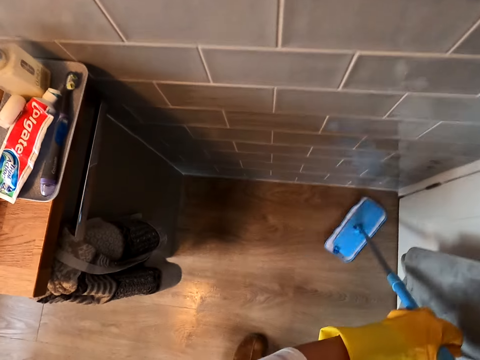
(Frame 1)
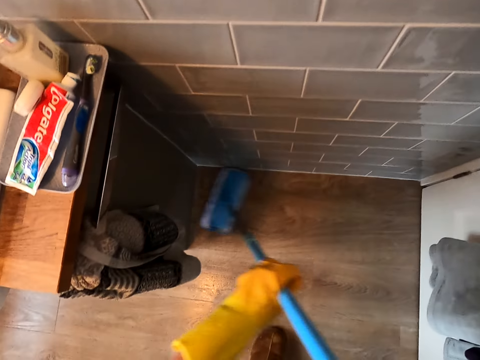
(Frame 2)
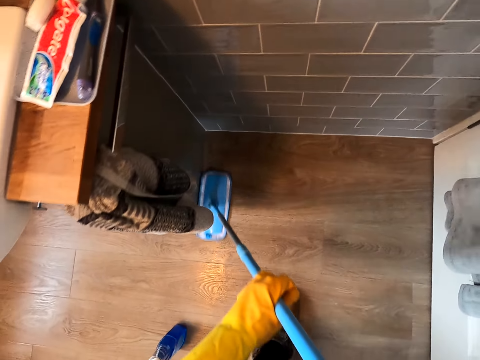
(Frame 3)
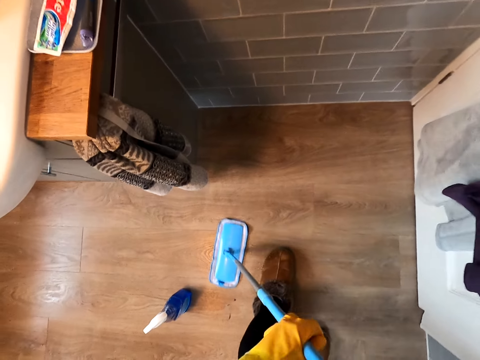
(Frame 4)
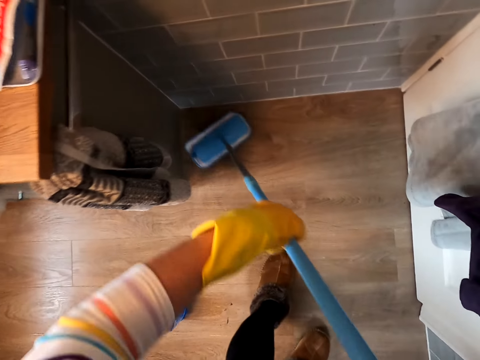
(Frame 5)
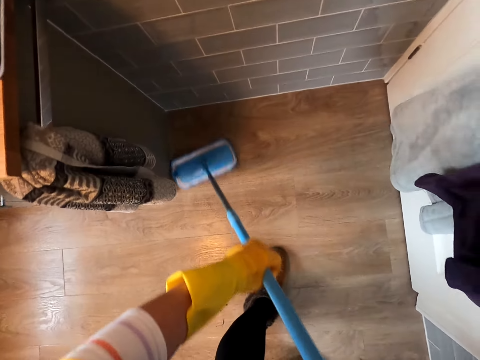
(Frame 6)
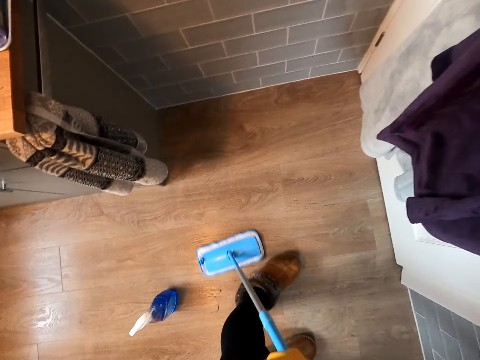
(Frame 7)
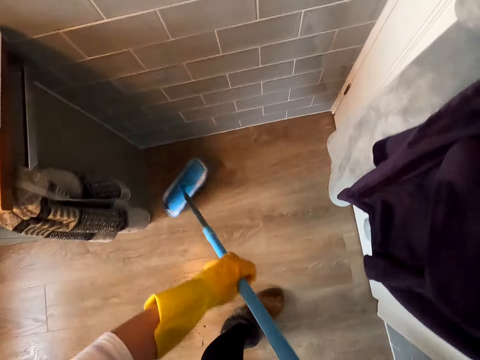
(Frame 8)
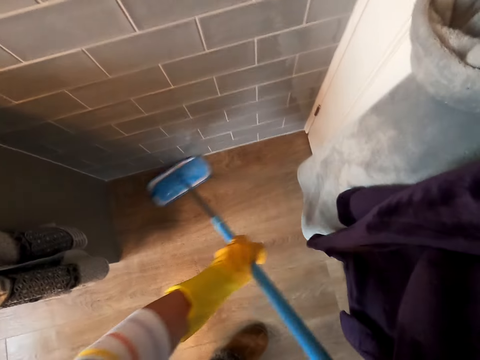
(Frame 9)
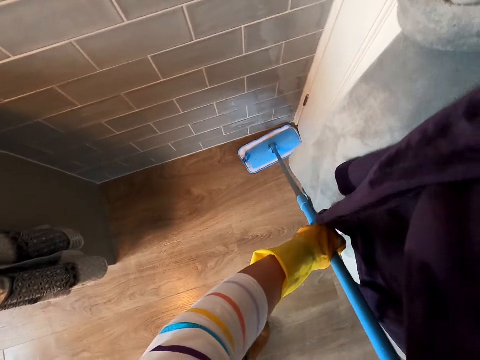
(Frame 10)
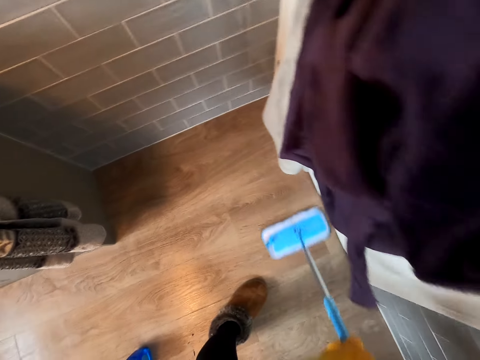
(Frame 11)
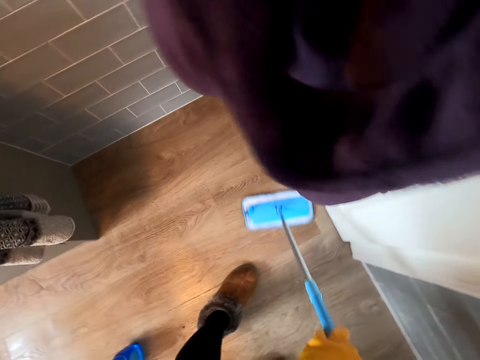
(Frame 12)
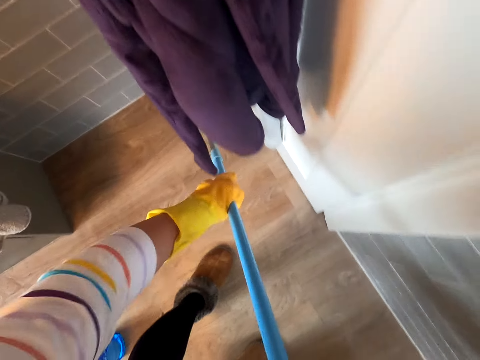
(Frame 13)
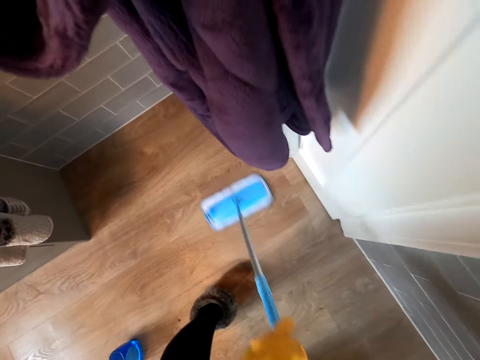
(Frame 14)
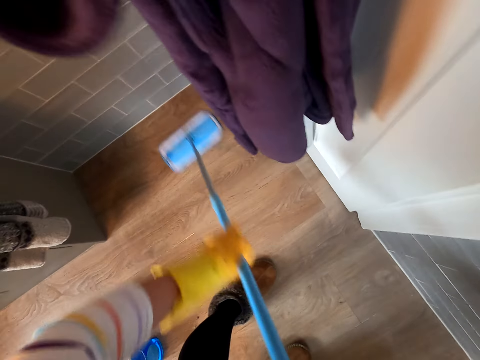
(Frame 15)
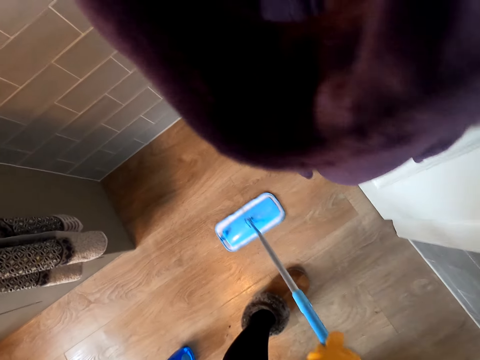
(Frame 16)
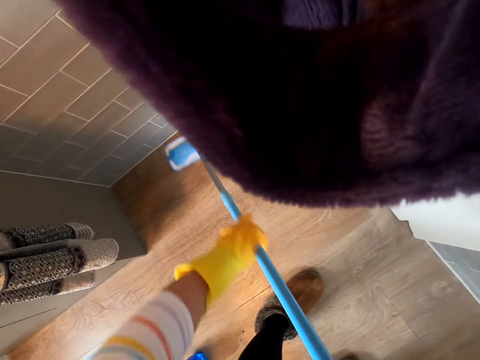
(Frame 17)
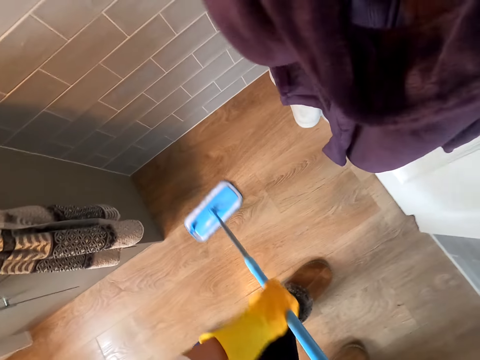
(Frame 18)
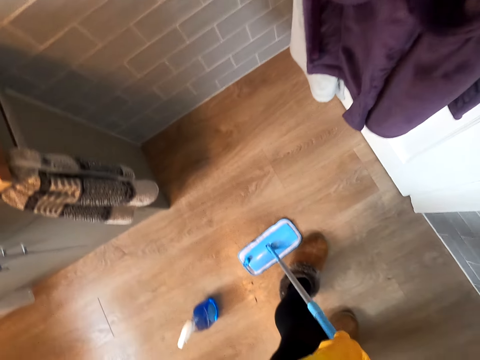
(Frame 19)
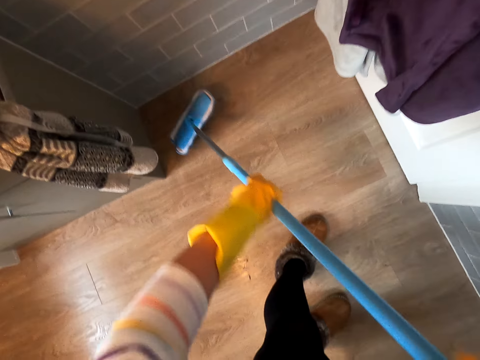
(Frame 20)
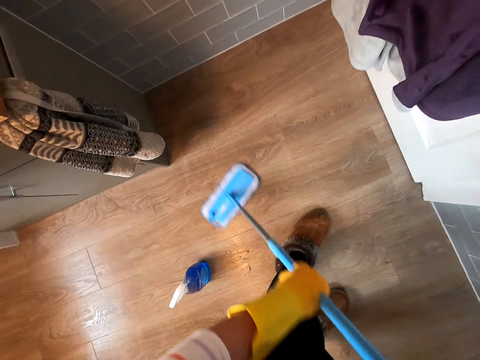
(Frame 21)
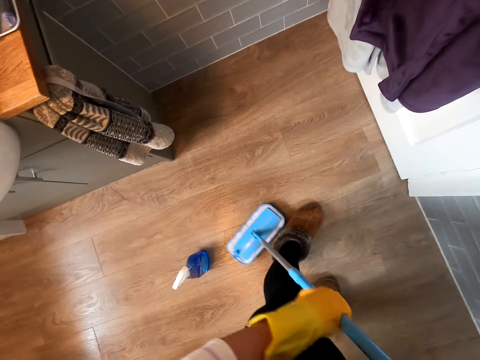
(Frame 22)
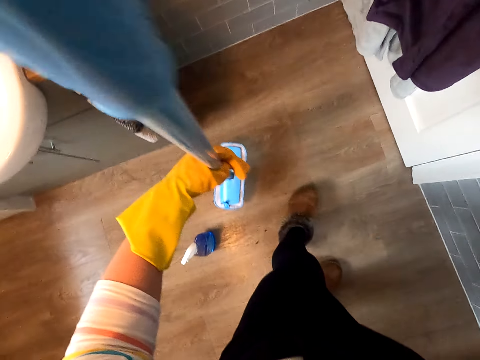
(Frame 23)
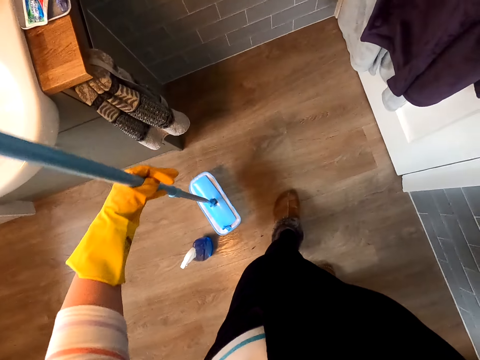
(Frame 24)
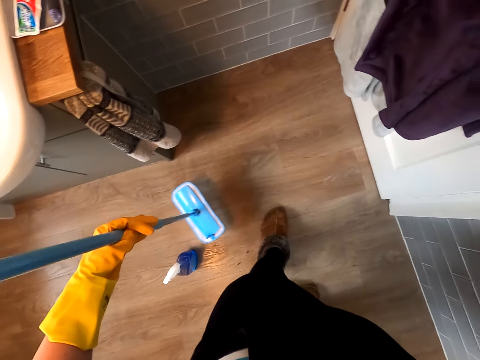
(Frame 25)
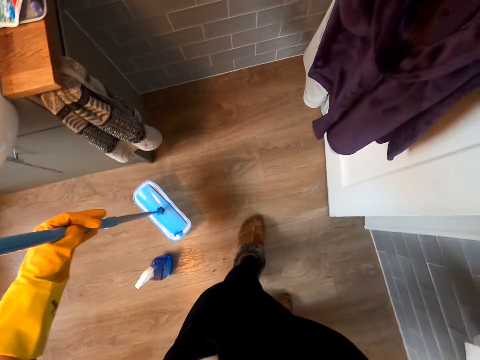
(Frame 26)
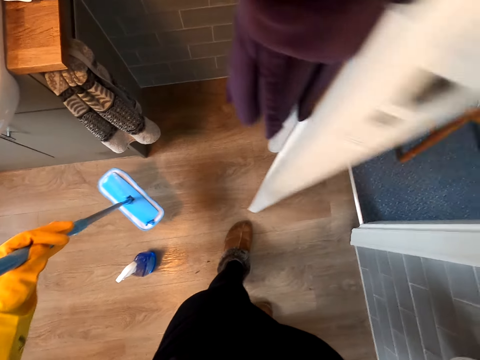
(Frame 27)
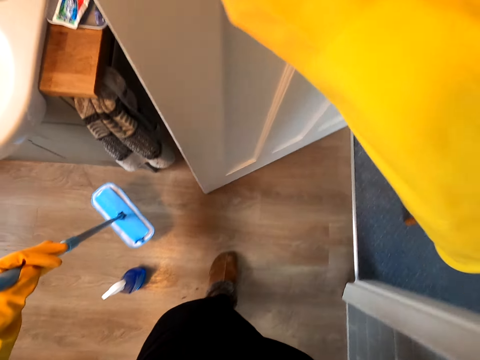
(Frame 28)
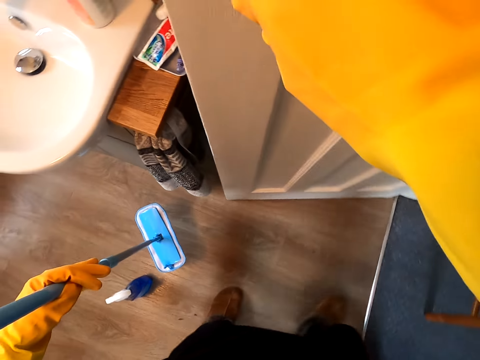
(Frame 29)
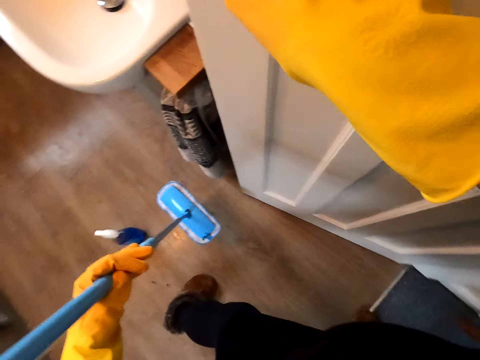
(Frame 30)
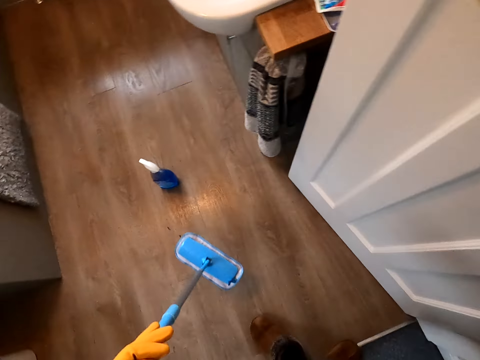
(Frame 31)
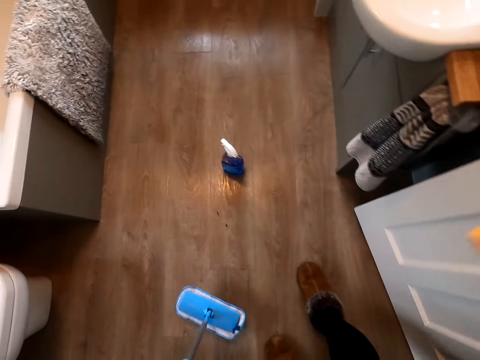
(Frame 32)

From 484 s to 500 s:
The camera wearer opens the door.

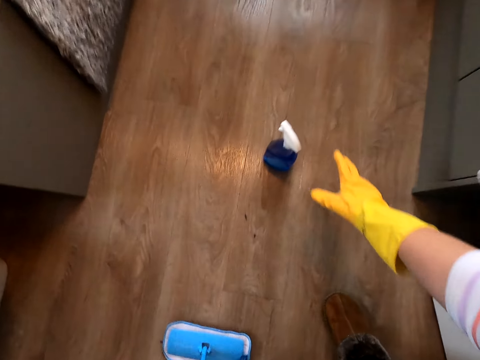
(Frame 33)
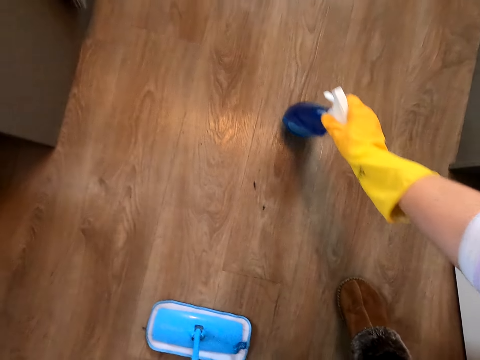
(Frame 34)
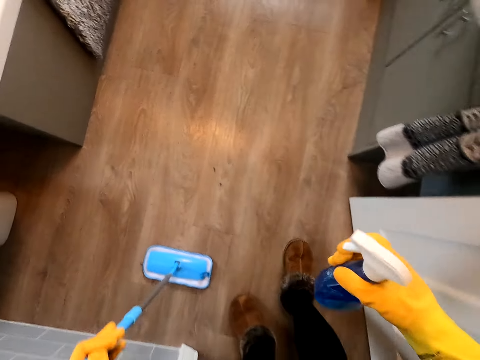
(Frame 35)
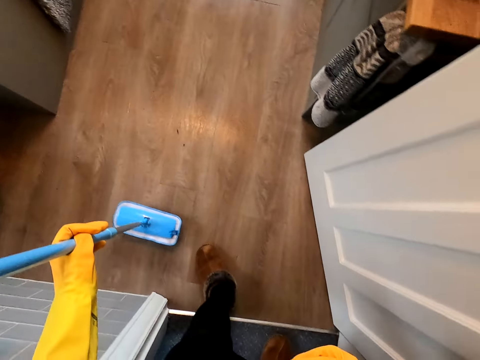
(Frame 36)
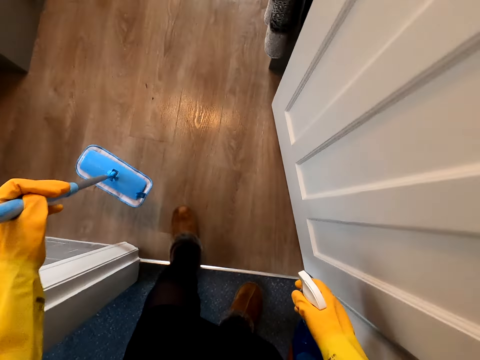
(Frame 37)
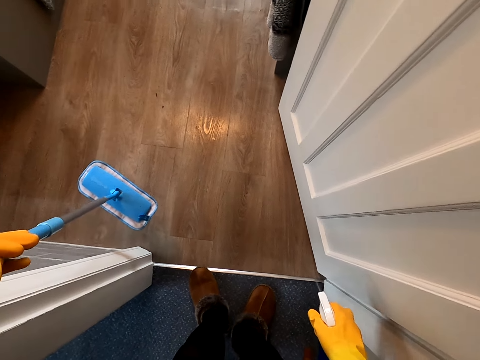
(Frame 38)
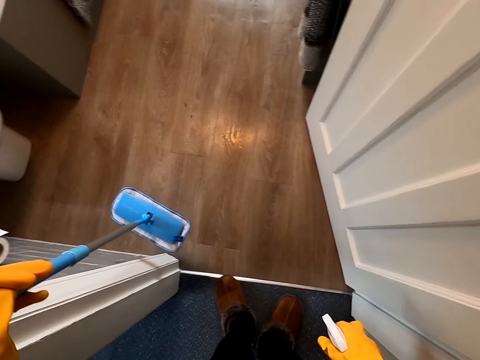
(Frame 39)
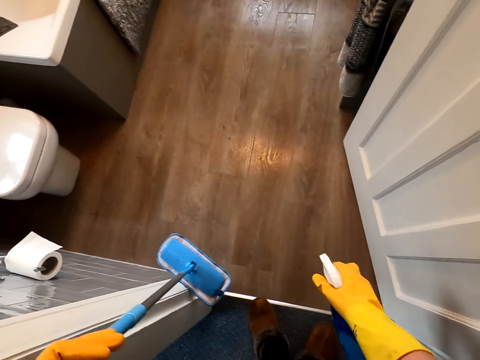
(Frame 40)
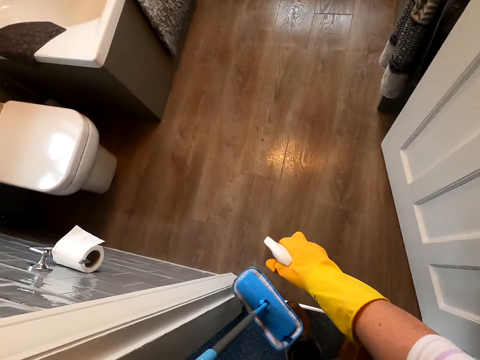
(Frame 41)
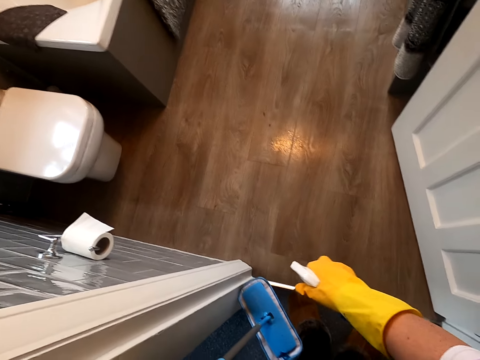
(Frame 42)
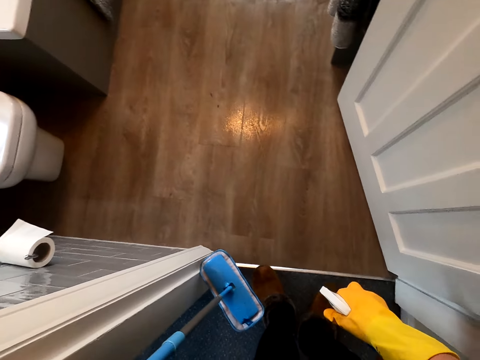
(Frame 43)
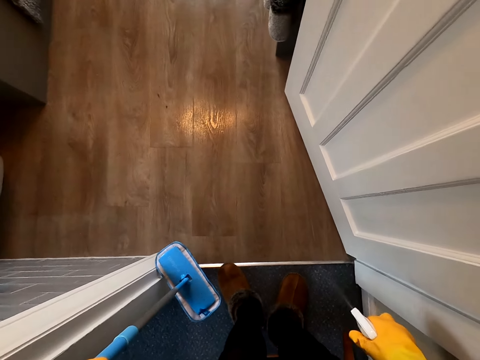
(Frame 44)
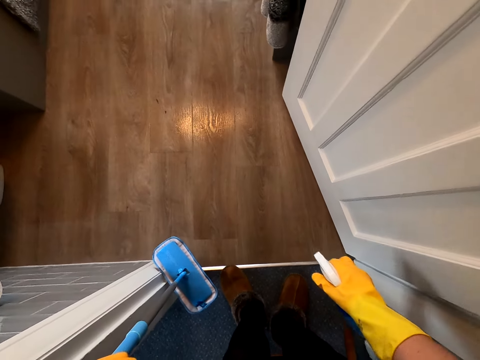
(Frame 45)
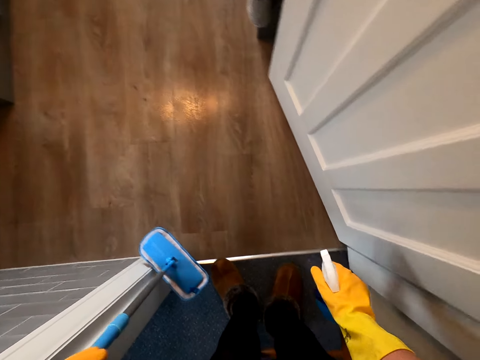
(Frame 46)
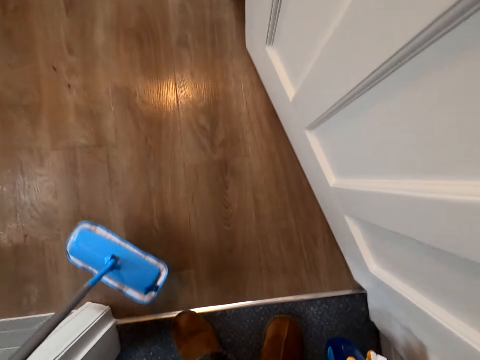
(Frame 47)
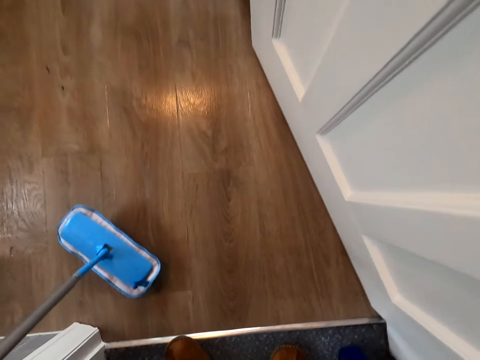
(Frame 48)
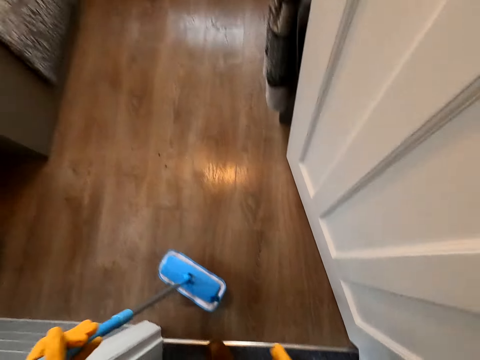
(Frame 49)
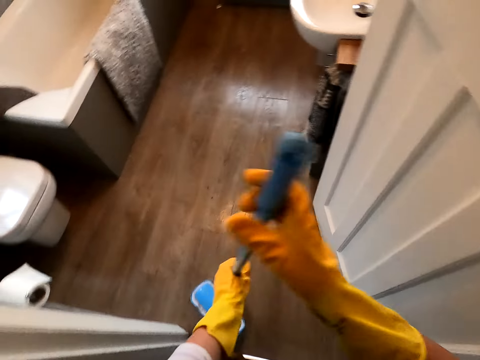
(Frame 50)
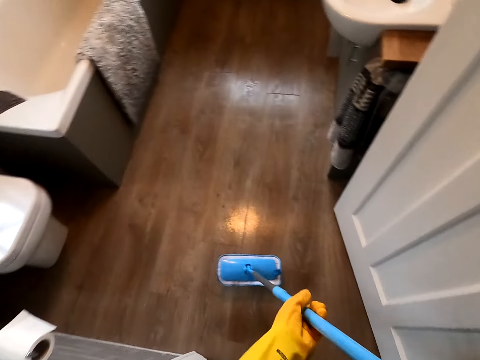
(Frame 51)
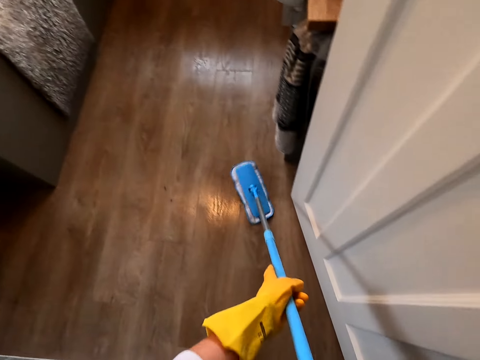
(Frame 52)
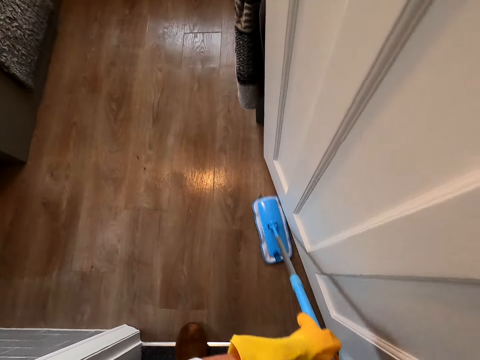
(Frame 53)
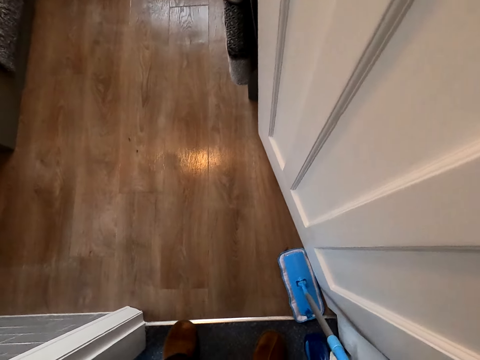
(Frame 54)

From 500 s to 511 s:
The camera wearer picks up the spray bottle. They spray the floor. They put down the spray bottle. They mop the floor. They hold the mop handle.
